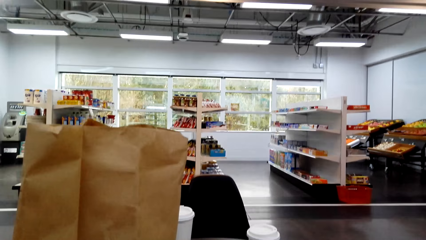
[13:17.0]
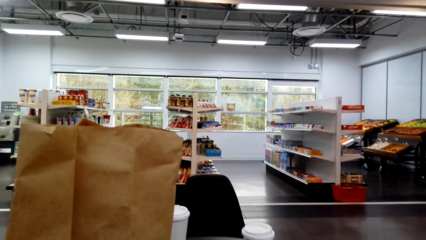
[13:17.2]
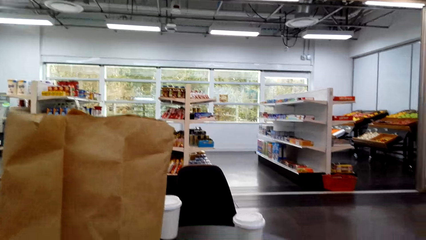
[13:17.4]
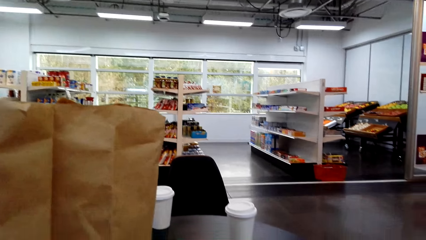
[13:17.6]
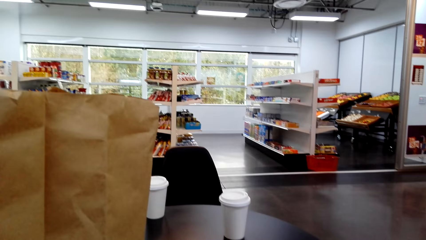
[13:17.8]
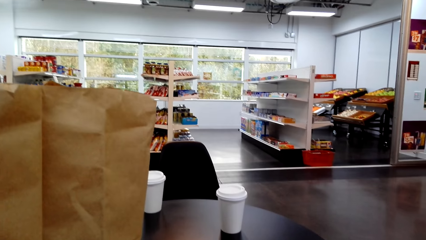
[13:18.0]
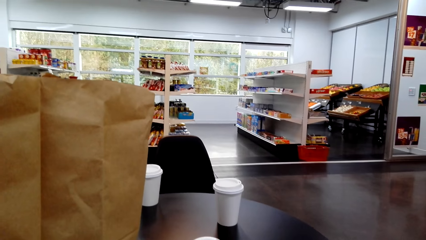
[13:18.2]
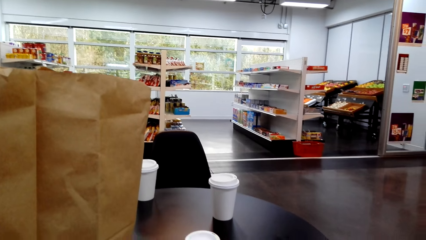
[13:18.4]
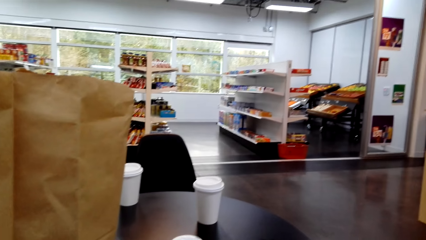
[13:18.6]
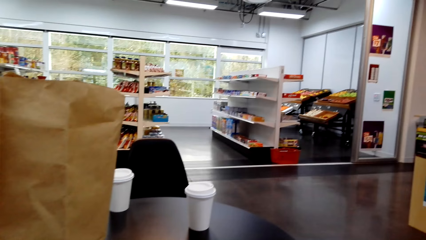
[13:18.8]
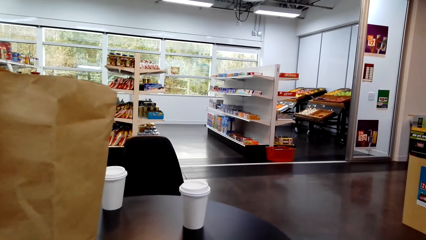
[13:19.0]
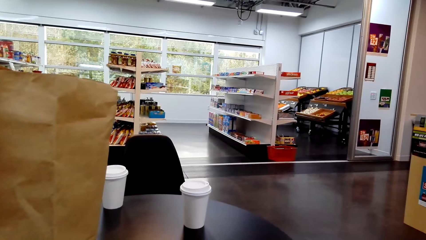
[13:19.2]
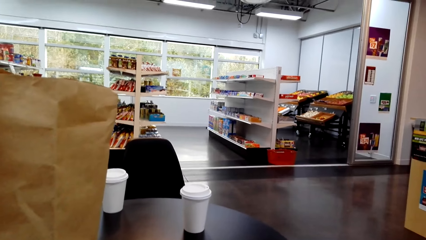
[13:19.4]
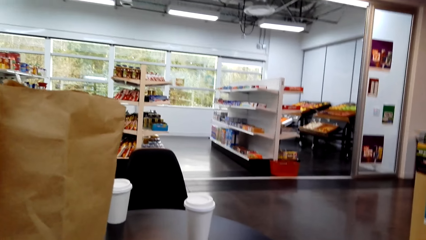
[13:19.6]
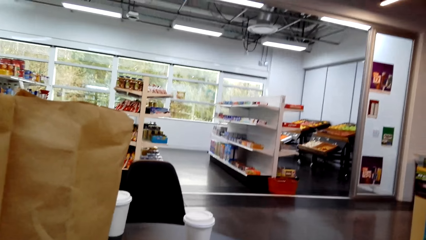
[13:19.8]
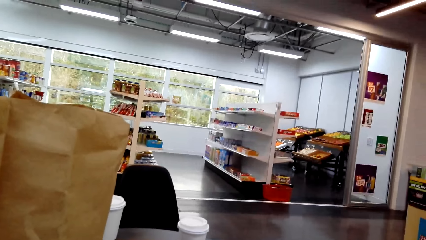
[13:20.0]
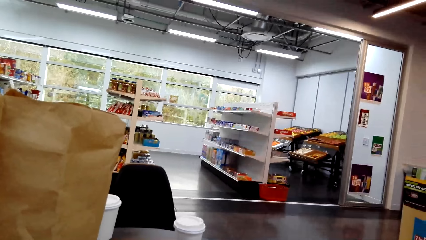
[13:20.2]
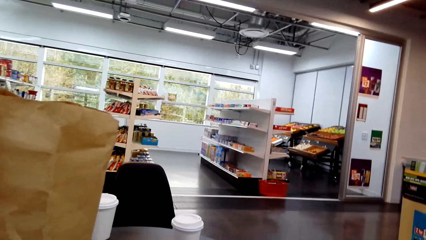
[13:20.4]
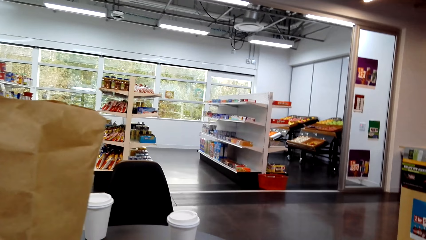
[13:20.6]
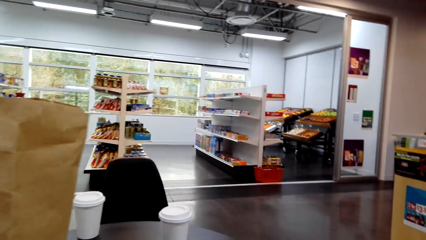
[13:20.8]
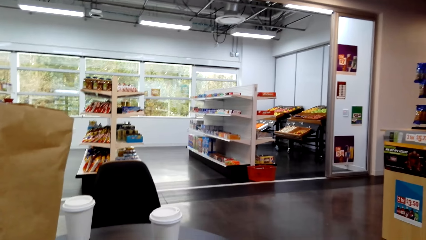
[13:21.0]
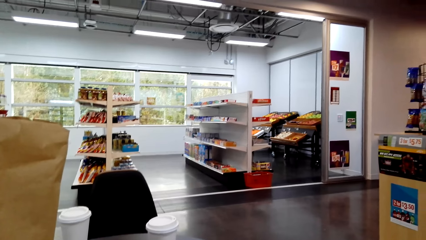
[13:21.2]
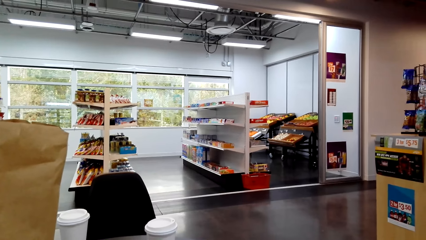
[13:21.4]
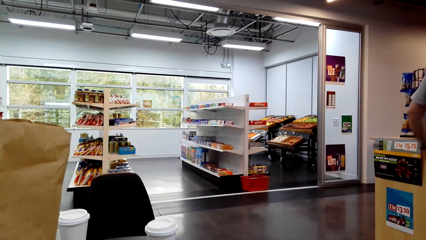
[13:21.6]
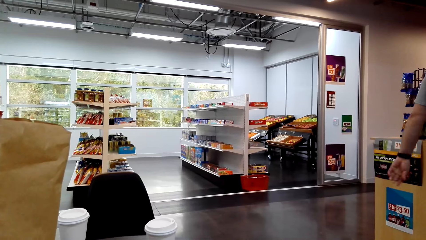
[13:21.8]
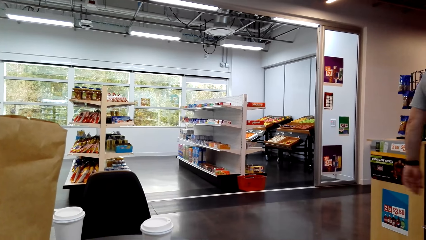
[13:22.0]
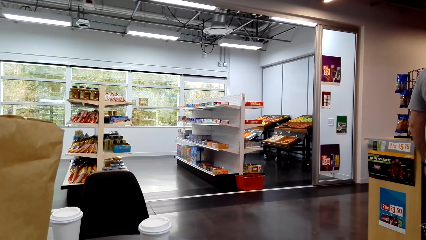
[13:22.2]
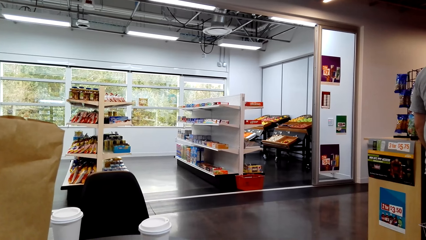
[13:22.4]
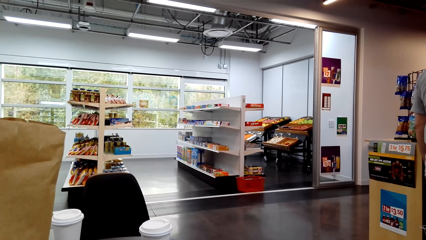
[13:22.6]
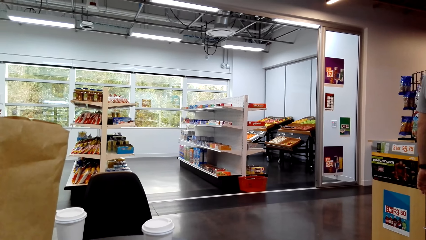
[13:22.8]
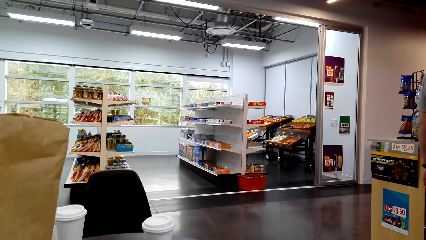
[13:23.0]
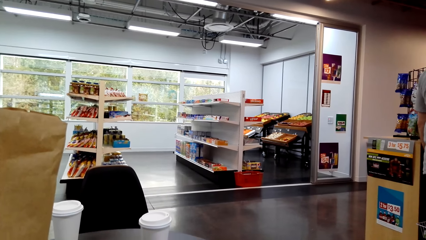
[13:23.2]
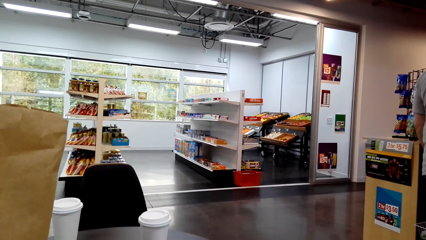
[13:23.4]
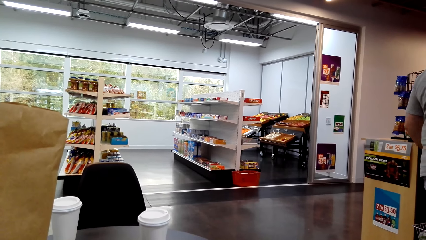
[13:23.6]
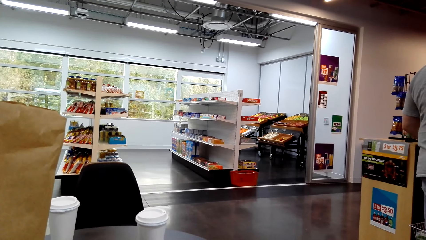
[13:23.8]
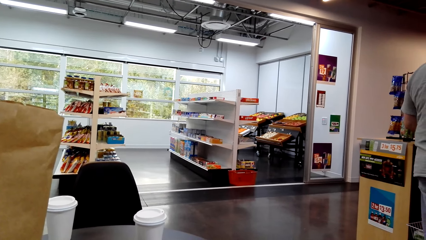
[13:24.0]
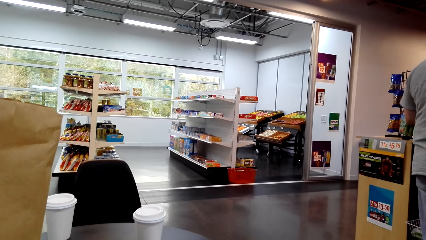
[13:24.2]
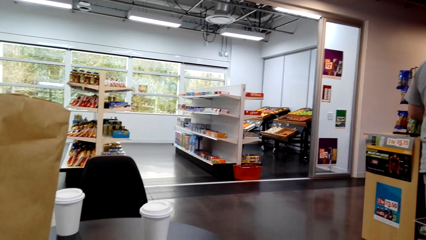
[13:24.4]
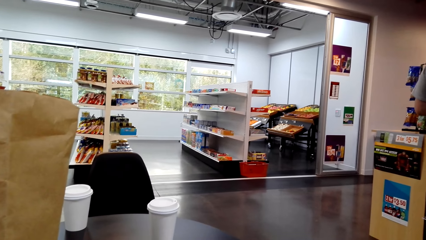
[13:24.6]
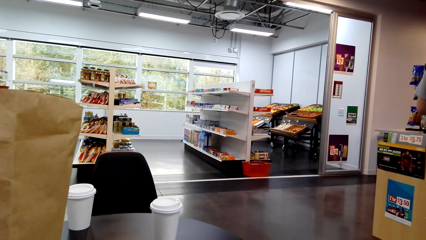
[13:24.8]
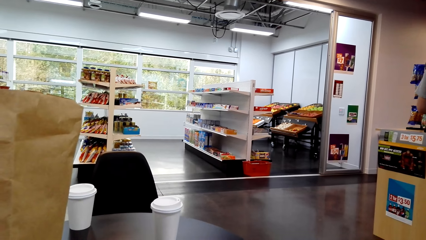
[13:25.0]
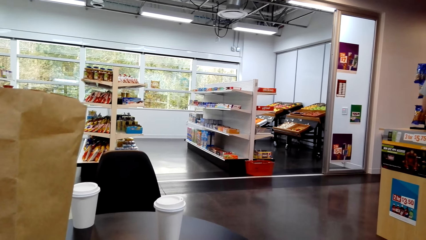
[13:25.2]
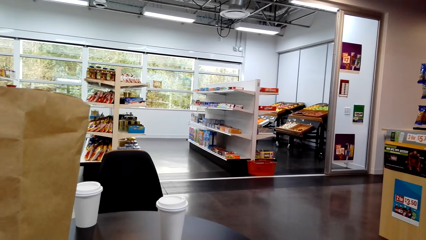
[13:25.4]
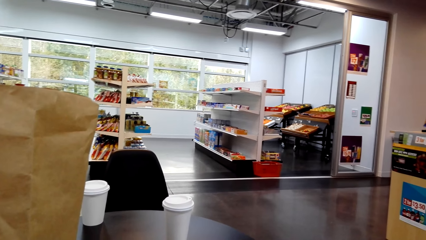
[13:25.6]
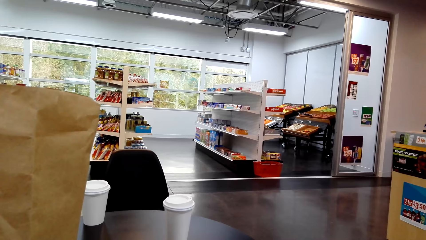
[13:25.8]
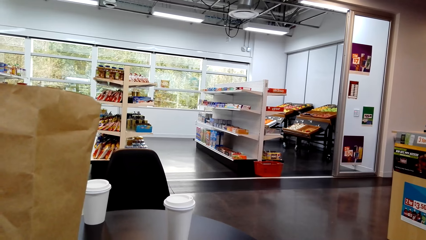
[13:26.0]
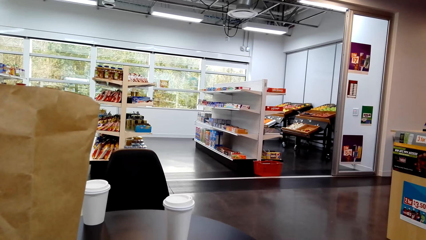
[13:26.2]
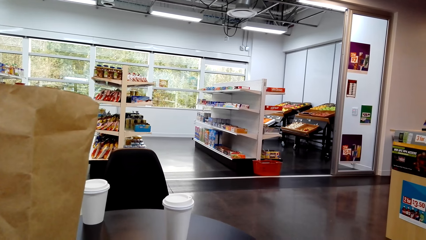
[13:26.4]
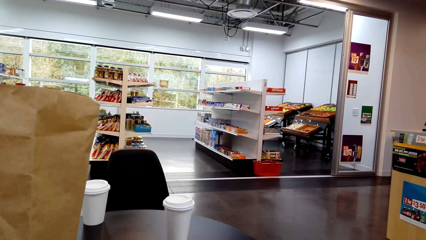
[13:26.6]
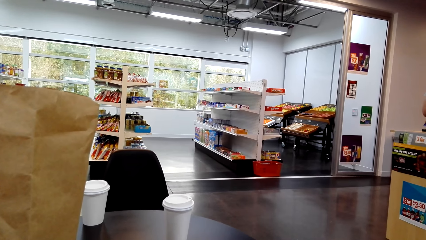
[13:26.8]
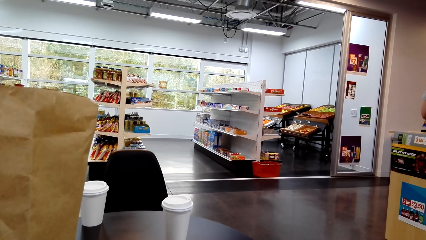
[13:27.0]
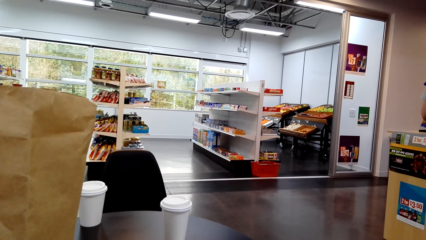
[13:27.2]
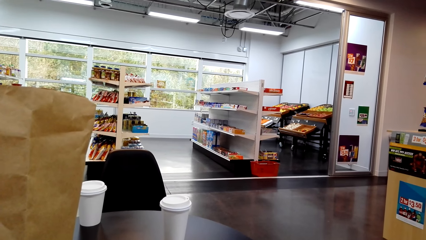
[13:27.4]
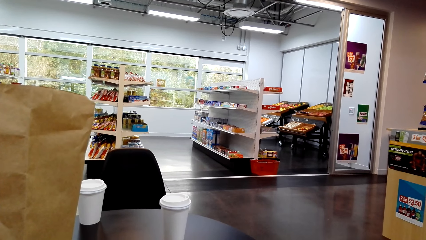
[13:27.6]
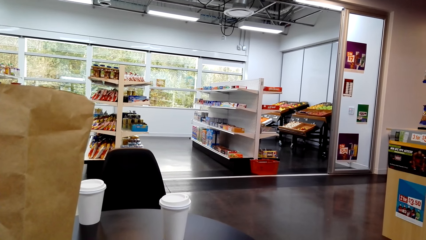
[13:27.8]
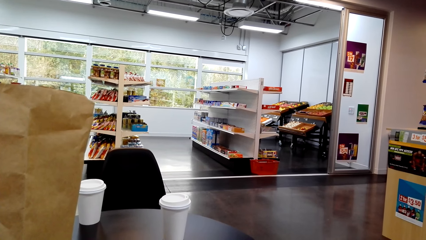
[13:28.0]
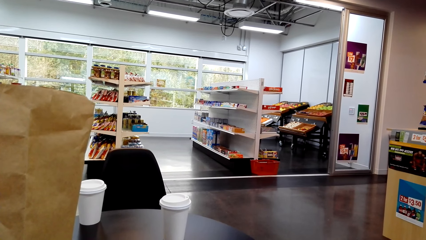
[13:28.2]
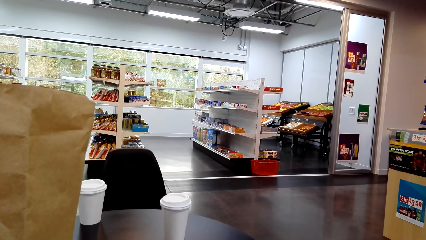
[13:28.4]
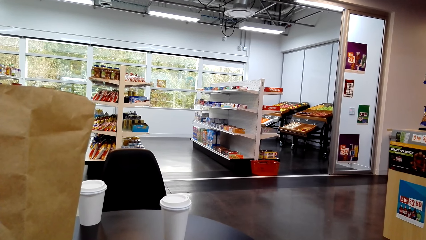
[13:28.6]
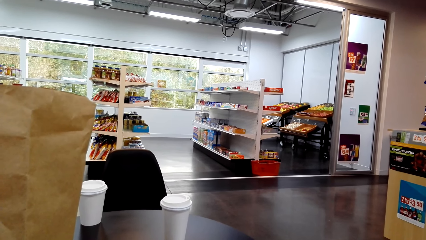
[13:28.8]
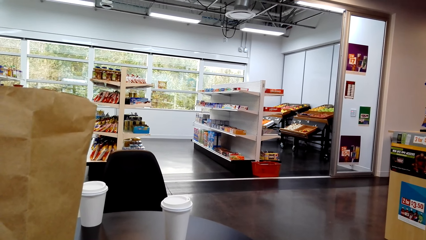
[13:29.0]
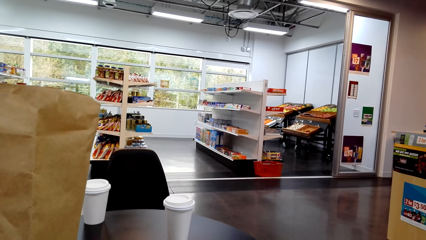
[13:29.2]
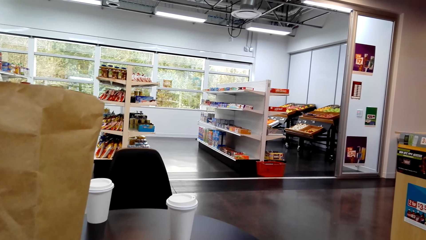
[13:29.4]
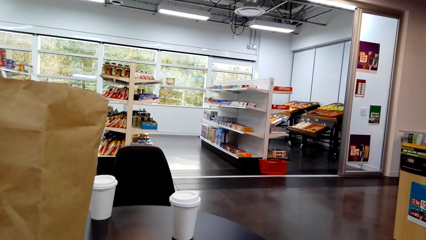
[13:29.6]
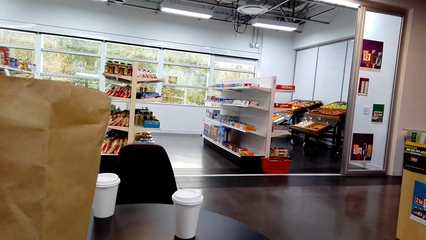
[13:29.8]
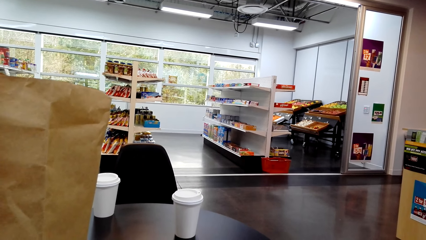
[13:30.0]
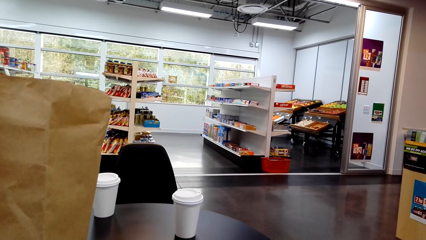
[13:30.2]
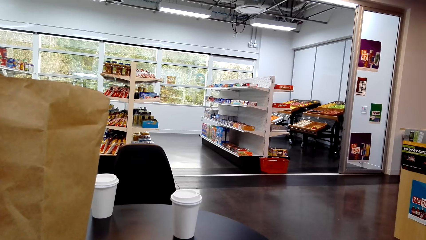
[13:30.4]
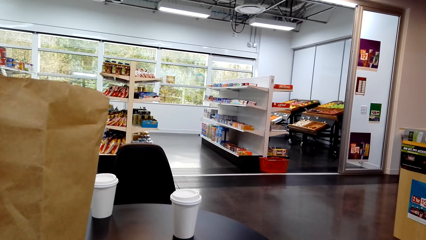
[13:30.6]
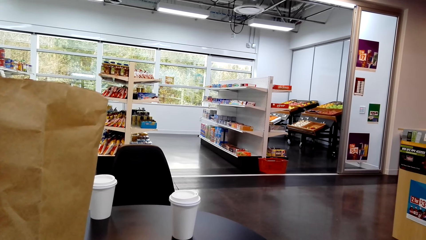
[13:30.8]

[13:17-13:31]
A man stands on the floor. The camera wearer stands on the floor.

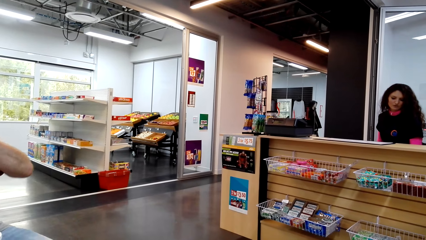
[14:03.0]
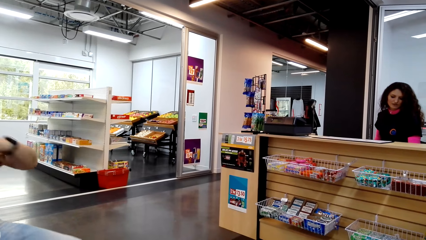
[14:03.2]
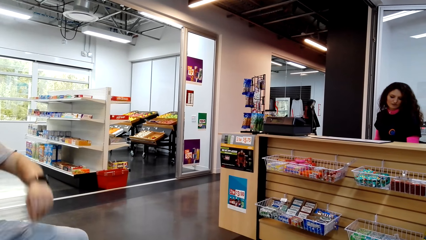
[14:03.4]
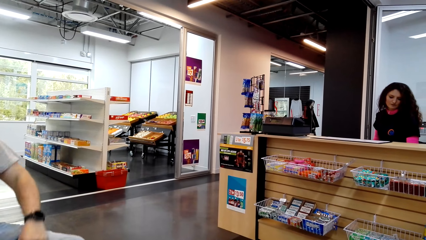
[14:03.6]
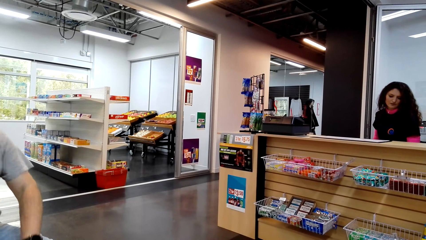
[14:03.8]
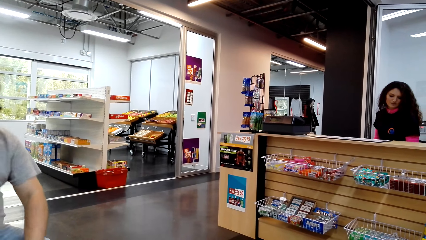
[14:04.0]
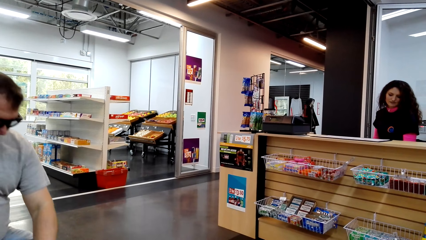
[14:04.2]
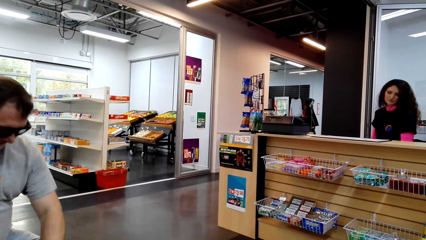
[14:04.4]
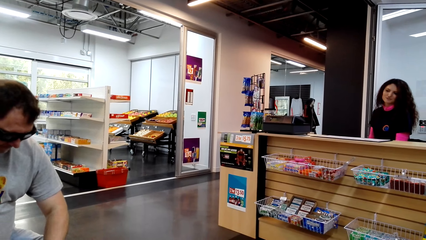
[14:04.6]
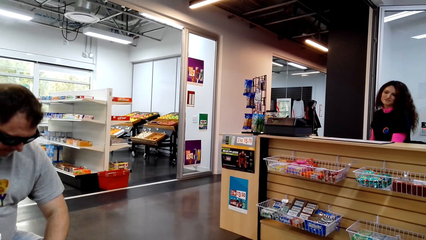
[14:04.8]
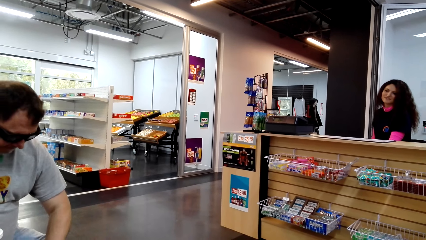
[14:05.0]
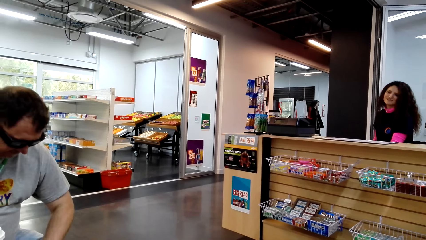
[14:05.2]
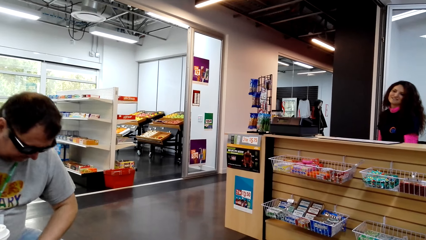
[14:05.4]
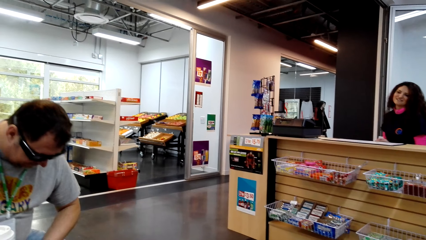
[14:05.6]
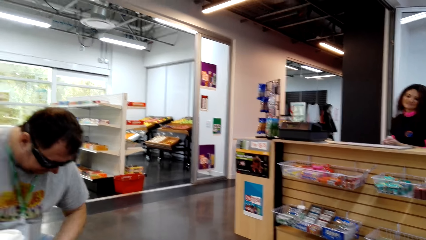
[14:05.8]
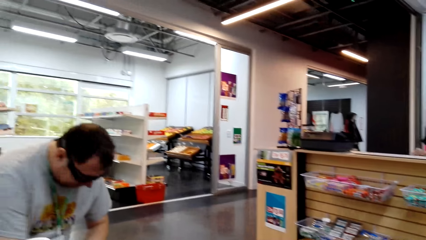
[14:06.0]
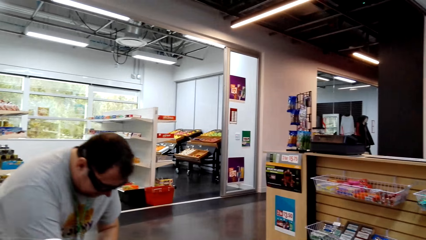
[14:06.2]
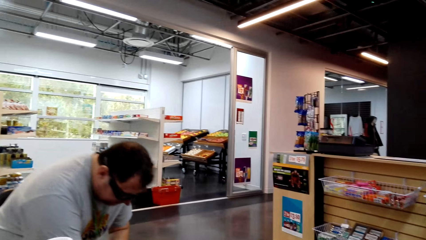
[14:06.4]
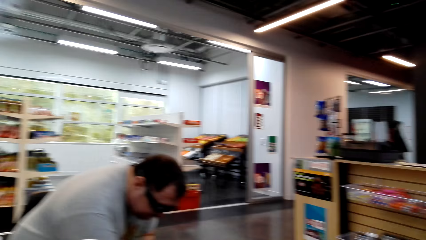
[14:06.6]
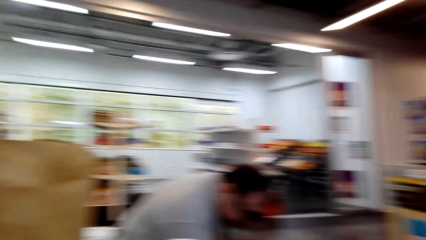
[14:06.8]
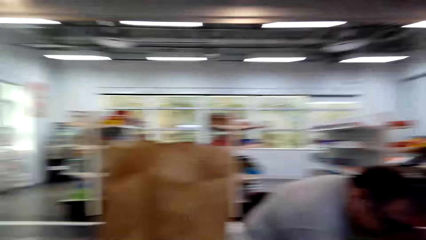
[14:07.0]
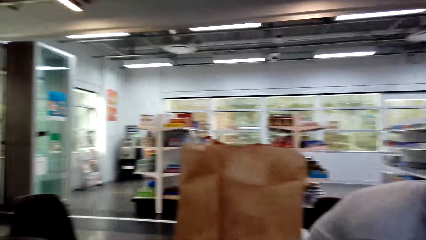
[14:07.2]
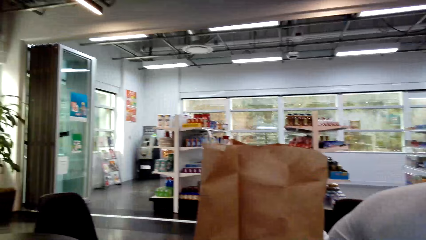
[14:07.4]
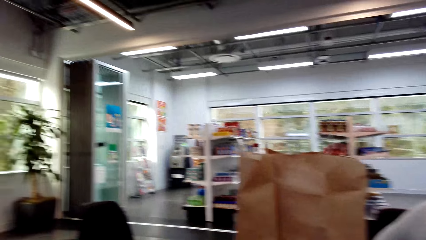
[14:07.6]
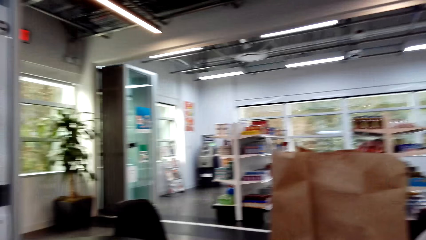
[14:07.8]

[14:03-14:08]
A man picks up something on the floor. The camera wearer looks around the room.
